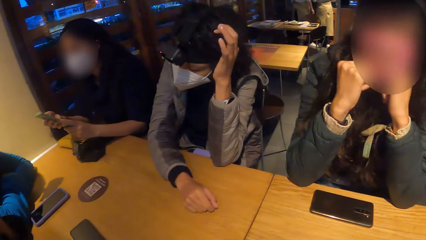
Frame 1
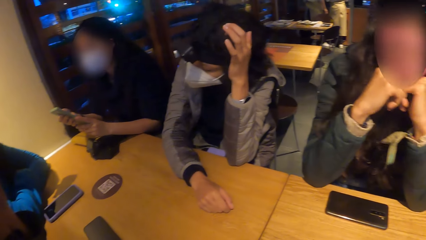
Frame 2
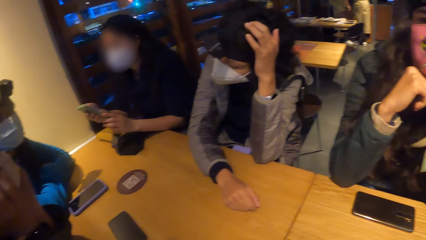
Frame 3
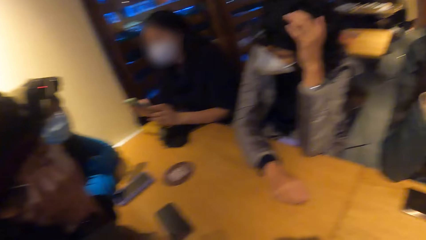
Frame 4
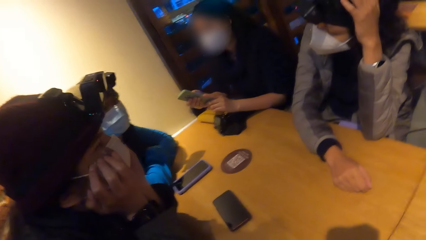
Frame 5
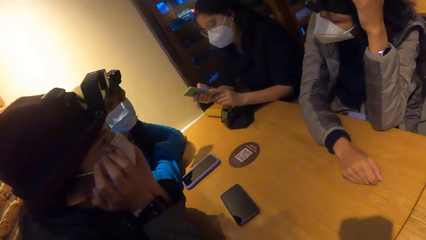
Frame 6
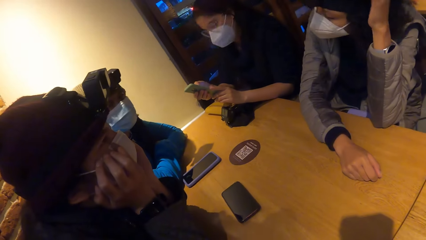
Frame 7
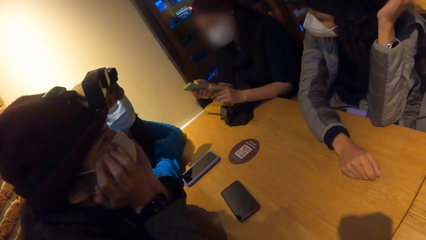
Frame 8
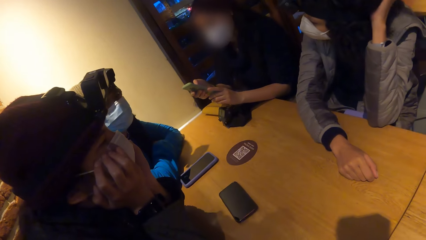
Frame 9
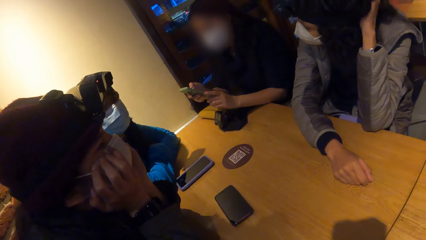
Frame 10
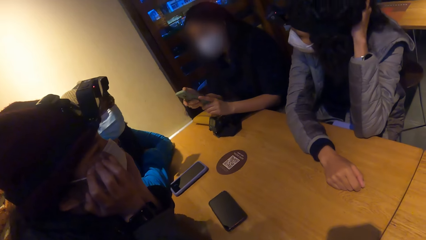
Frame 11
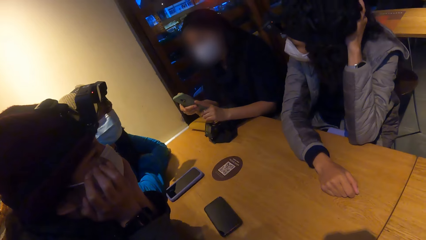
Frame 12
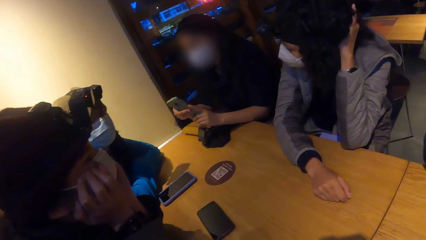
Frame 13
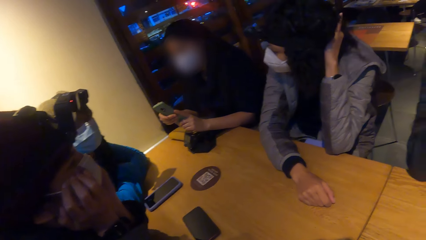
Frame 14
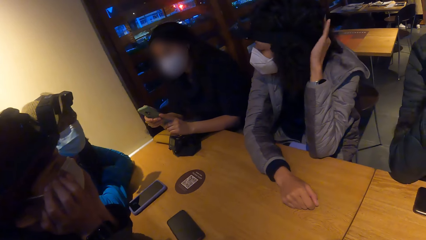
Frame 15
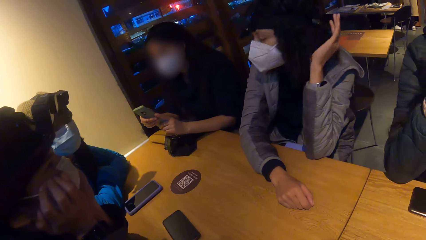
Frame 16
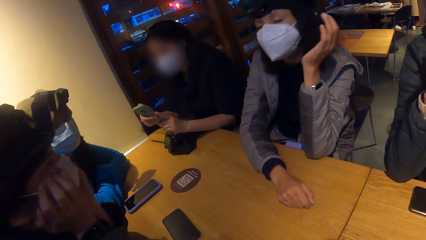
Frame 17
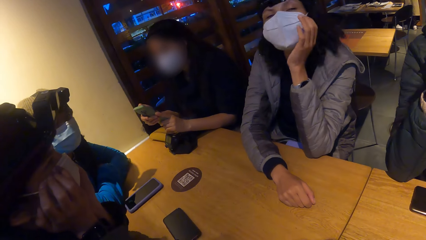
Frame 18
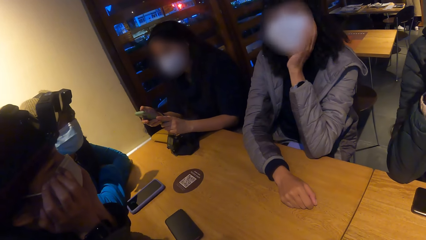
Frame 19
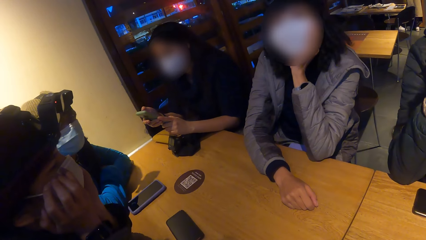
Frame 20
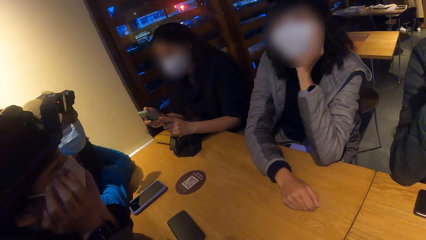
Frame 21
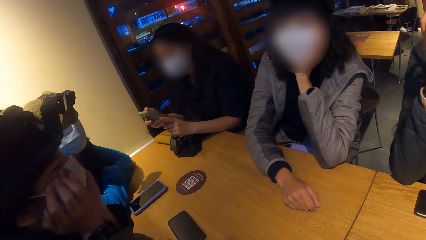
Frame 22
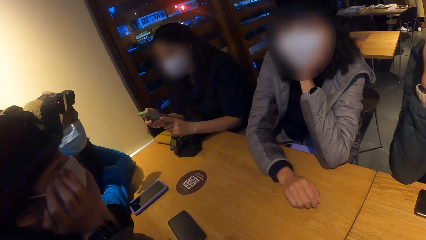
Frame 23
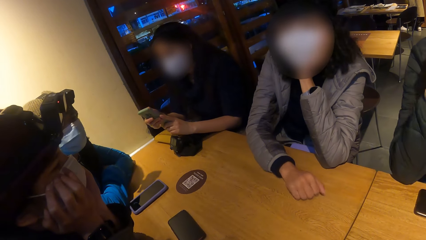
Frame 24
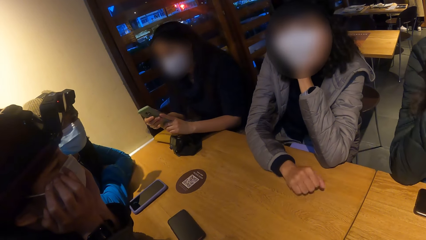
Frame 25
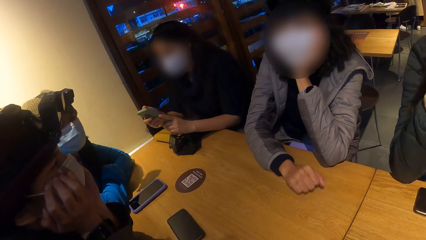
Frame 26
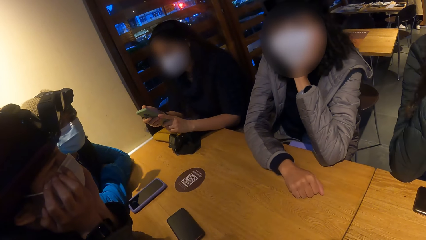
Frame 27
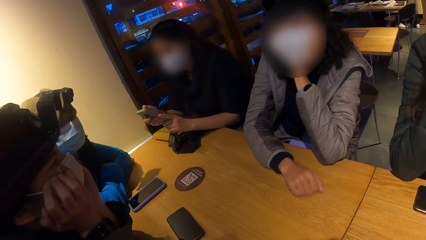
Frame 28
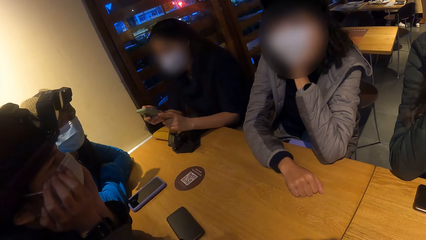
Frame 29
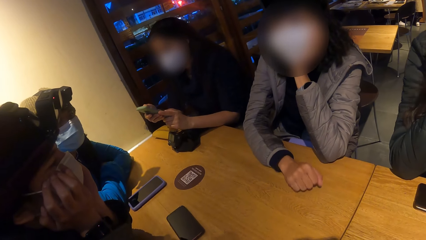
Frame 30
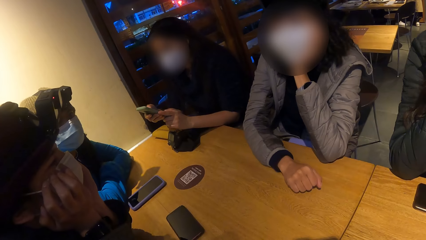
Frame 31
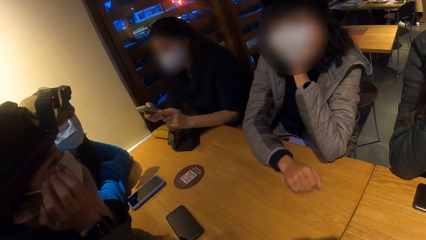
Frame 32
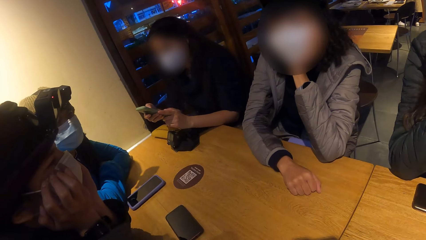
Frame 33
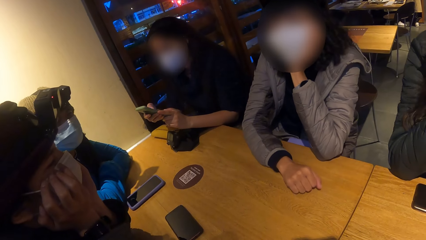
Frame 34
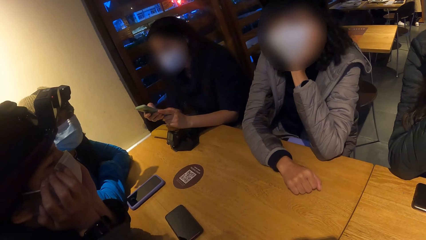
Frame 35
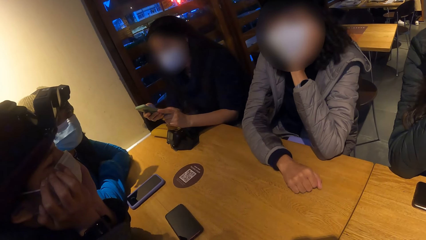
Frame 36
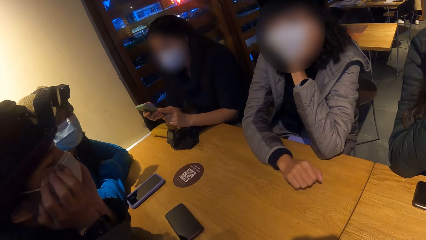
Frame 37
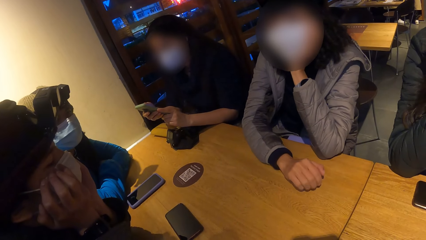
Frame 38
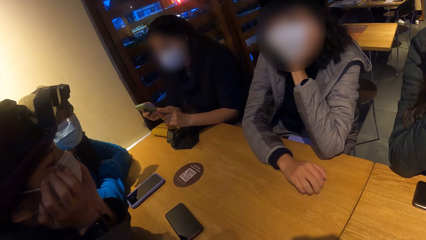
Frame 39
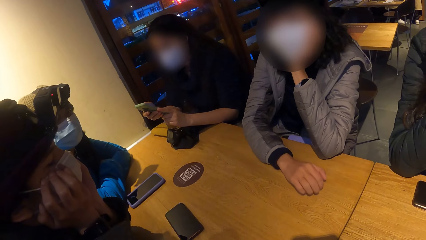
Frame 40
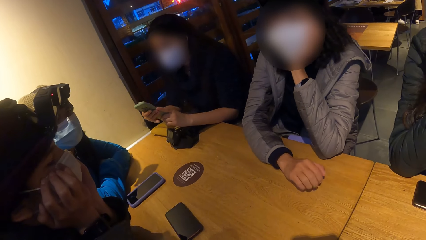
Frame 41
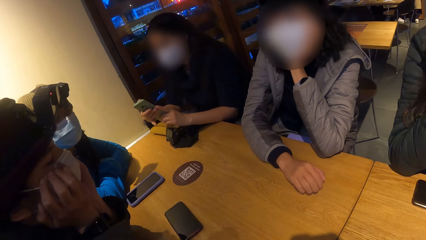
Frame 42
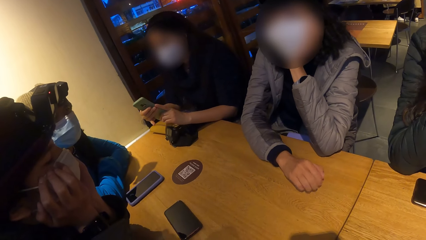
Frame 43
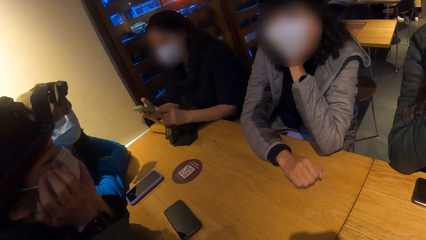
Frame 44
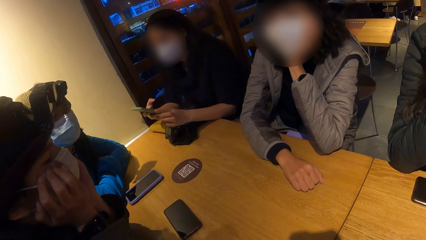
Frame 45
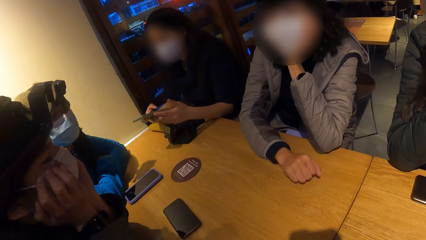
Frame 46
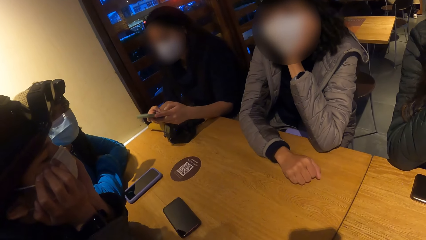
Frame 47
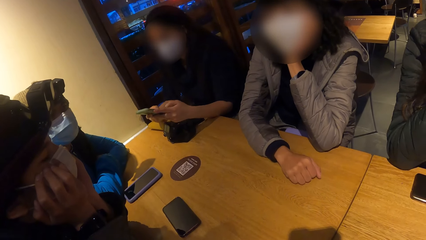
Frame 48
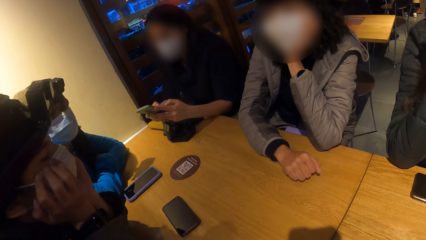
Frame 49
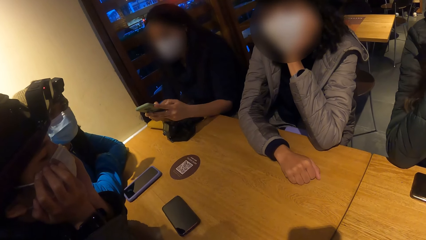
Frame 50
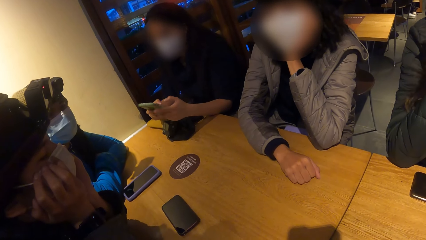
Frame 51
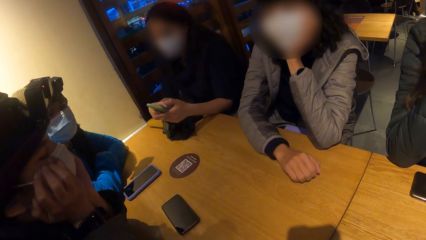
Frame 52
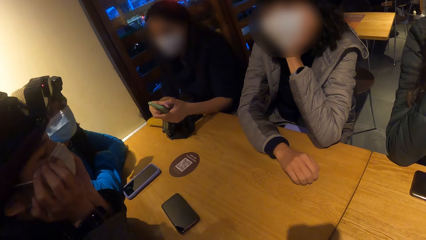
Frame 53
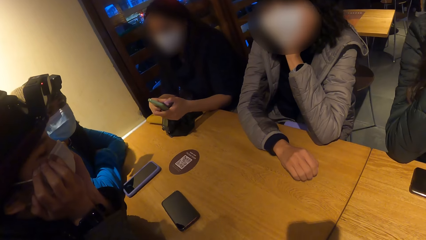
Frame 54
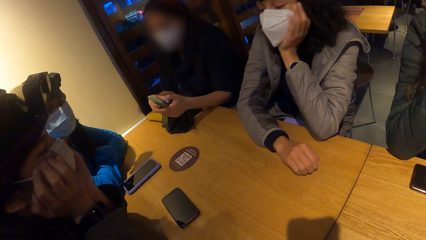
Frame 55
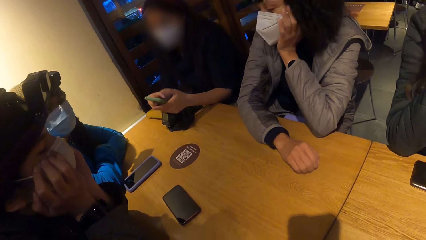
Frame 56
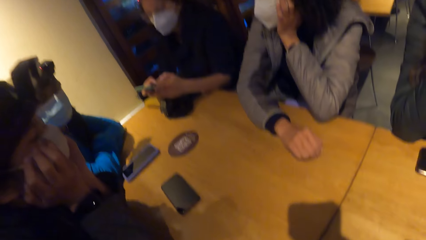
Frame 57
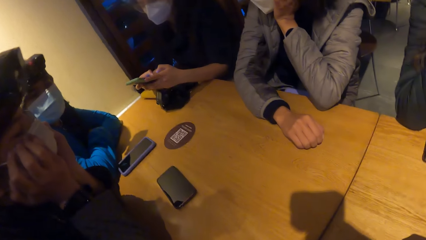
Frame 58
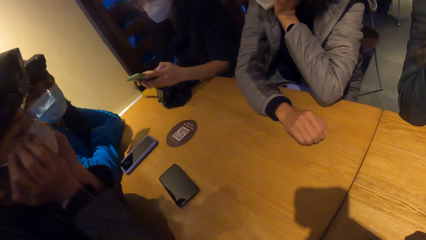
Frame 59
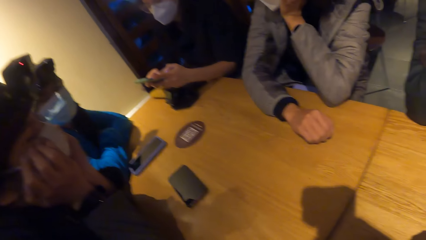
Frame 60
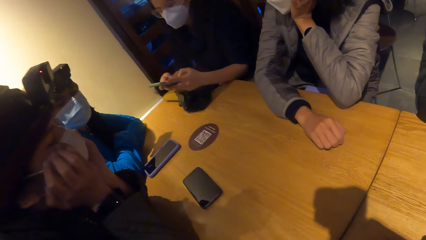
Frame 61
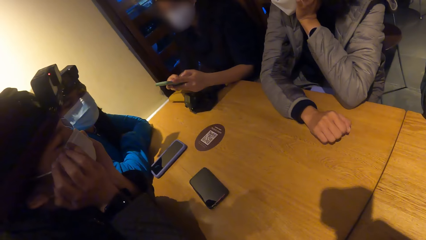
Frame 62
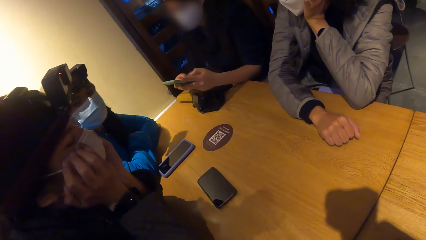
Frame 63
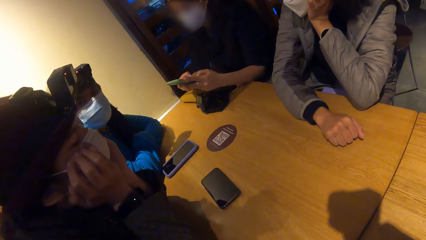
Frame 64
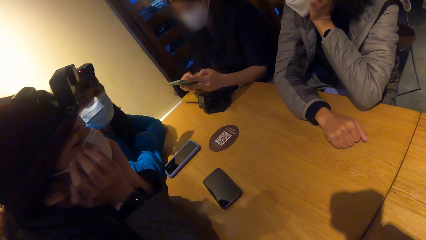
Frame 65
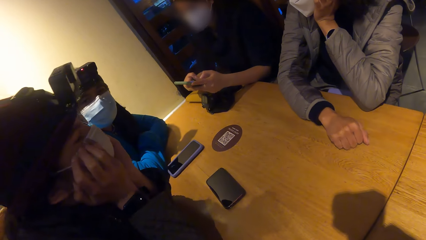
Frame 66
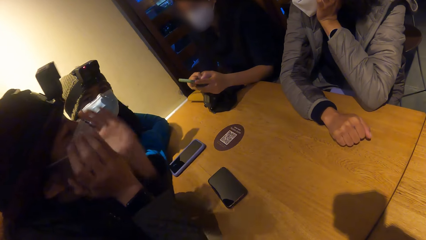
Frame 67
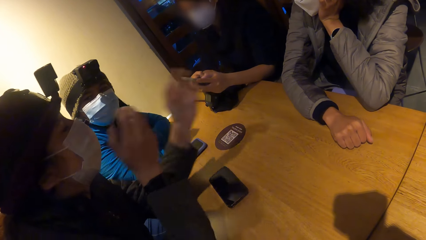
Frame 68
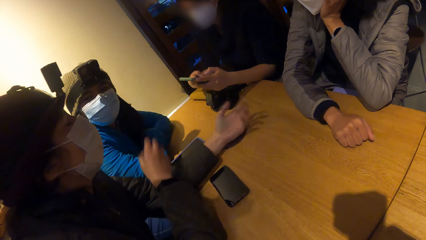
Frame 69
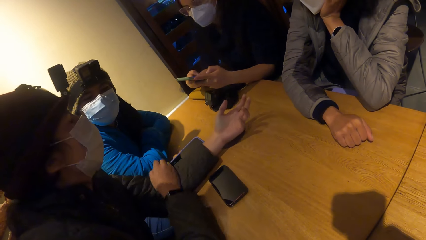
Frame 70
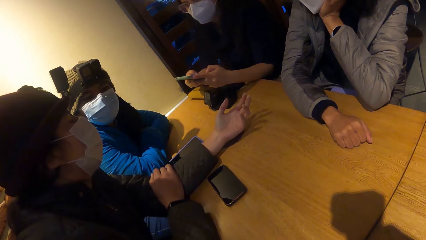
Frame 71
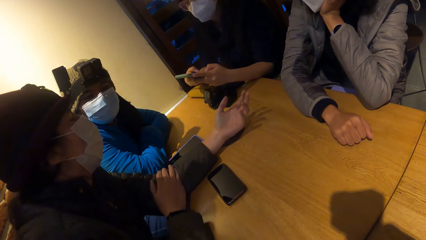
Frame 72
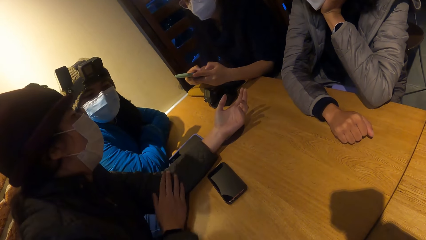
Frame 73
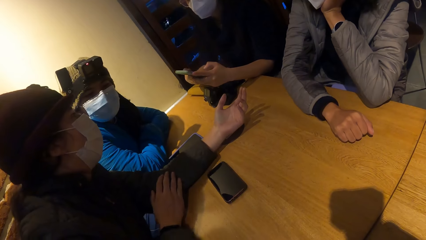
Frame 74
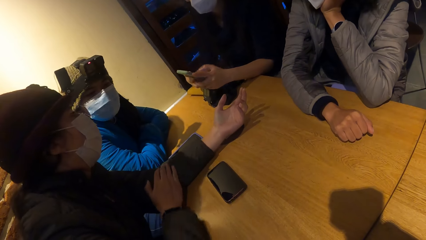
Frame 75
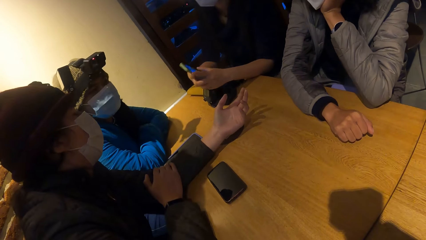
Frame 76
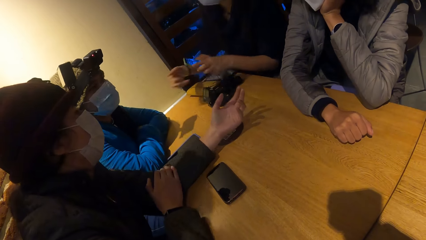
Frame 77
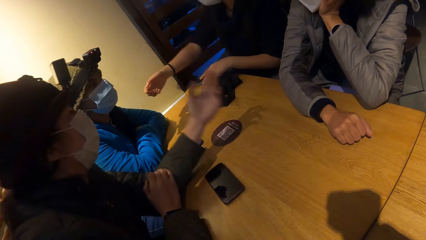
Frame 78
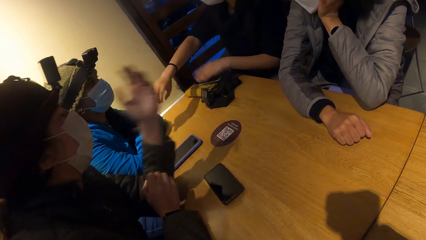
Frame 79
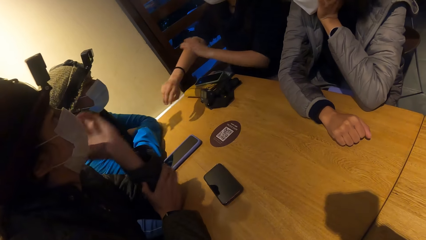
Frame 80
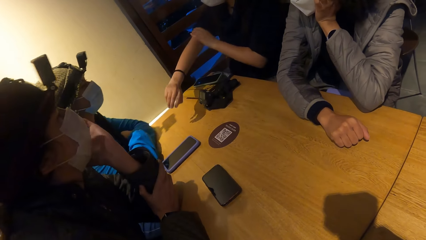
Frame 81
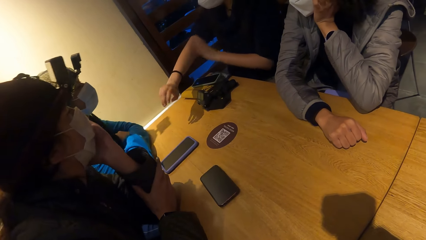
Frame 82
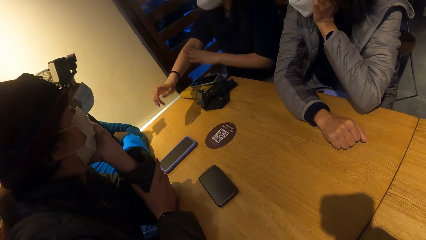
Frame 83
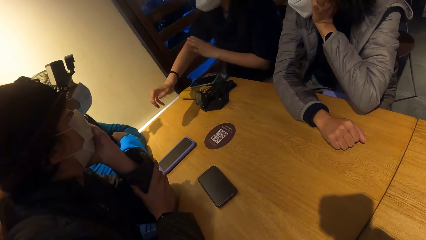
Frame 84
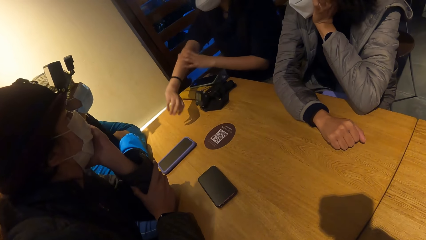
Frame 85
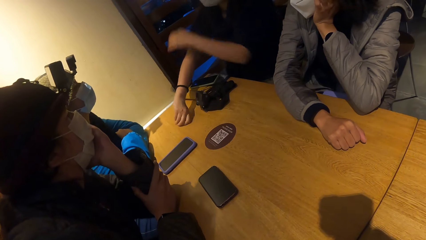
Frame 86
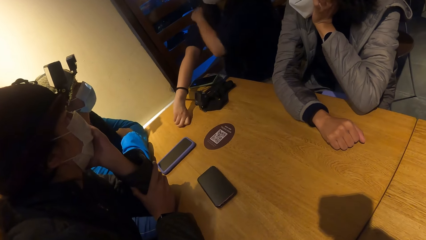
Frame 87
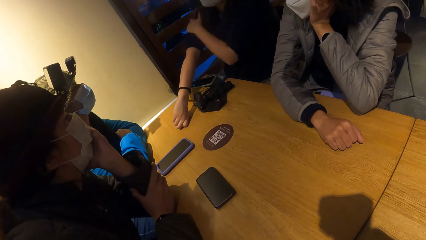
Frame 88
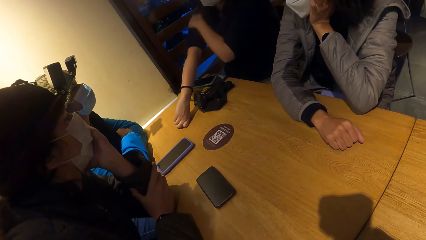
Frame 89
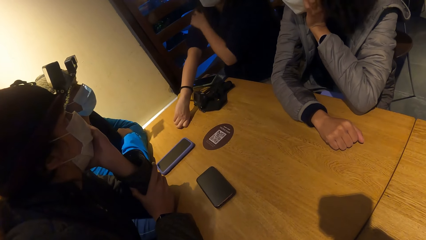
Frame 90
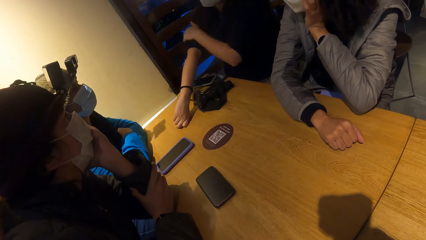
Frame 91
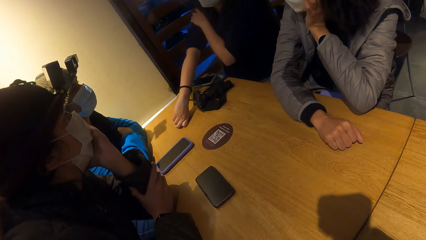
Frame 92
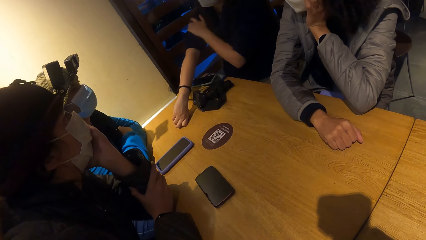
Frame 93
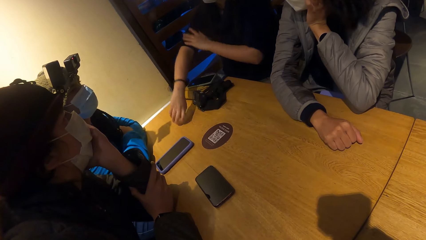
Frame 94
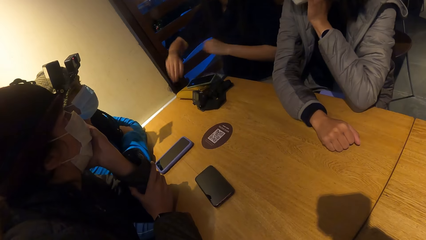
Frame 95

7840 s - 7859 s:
A woman places her right hand on the table. The camera wearer looks around. Another woman operates the phone. The first woman taps her right hand on the table. A lady gestures at another lady. A woman places her left hand on the table. Another woman drops the phone on the brown purse on the table with her left hand. The first woman lifts her left hand from the table and places her left hand on her facemask. The other woman places her right hand on the table.
